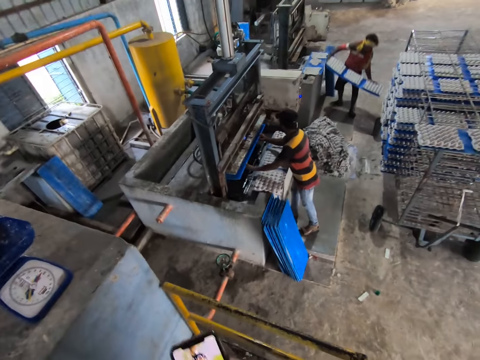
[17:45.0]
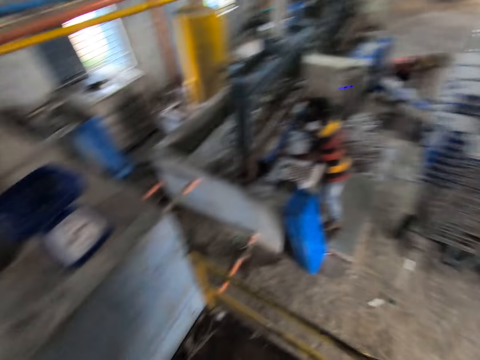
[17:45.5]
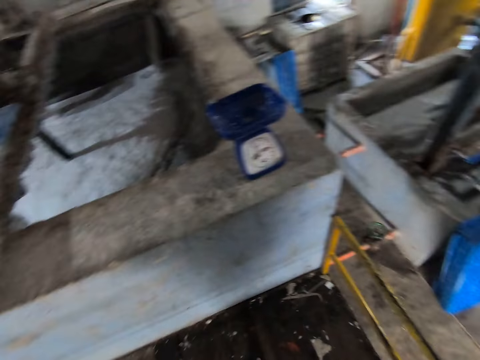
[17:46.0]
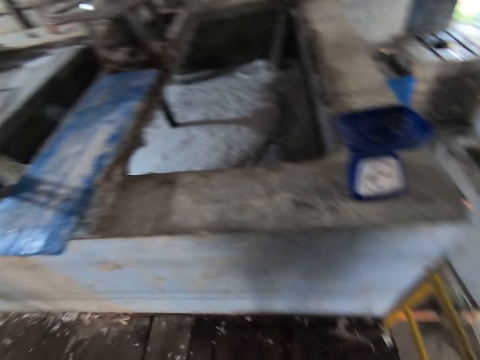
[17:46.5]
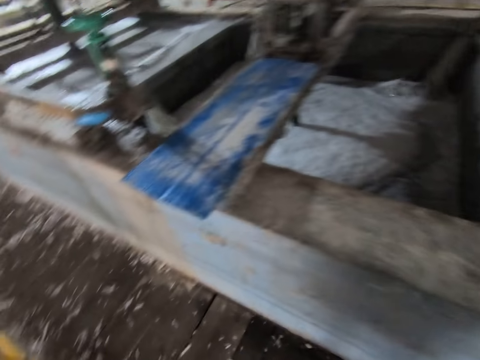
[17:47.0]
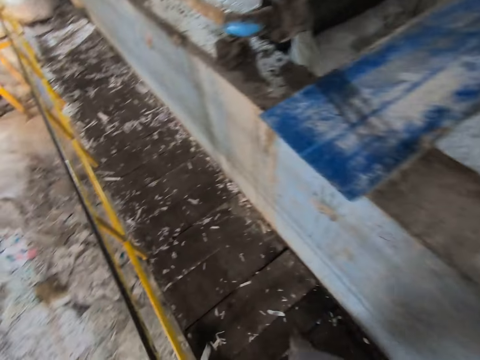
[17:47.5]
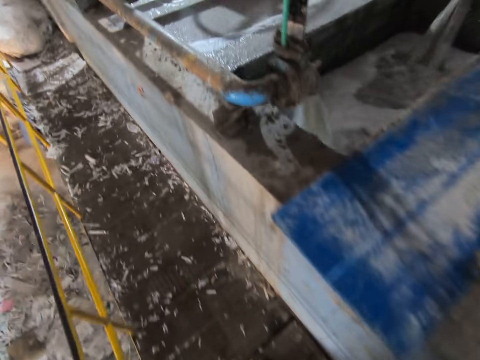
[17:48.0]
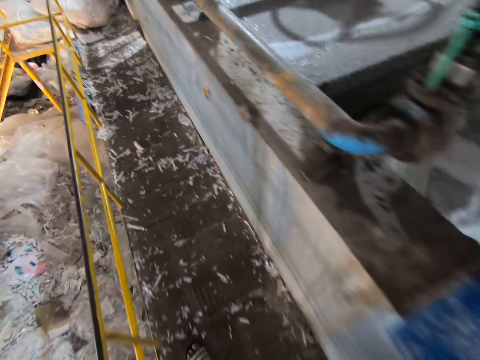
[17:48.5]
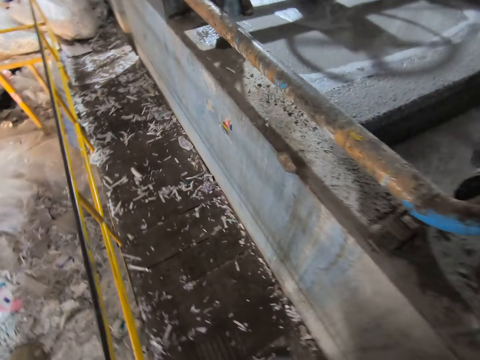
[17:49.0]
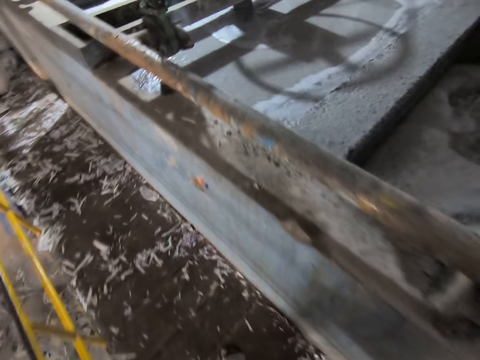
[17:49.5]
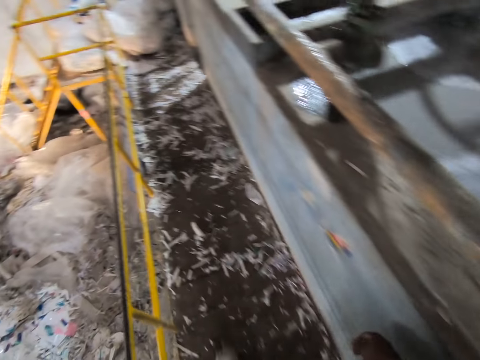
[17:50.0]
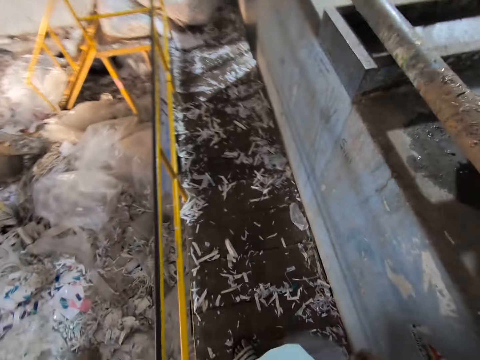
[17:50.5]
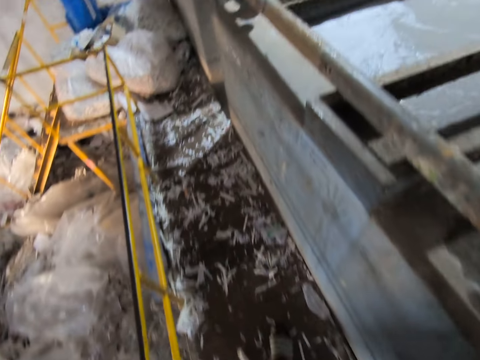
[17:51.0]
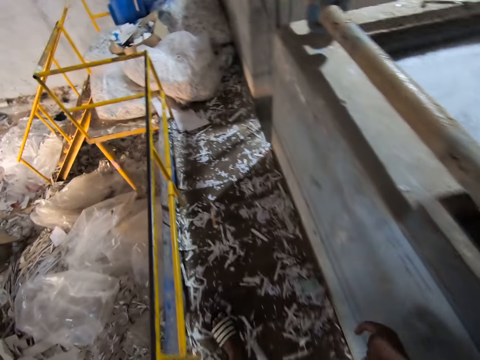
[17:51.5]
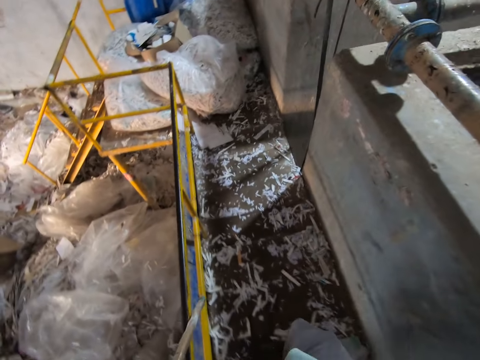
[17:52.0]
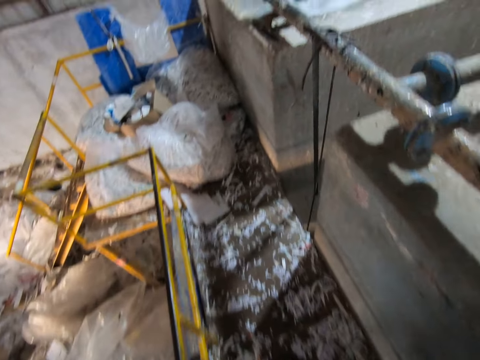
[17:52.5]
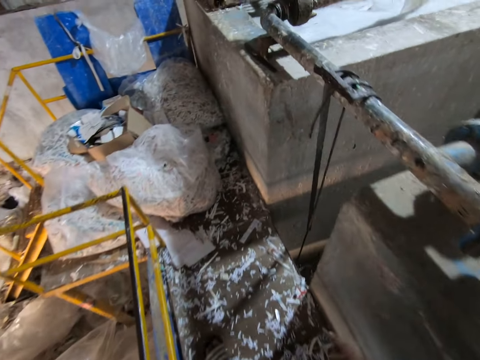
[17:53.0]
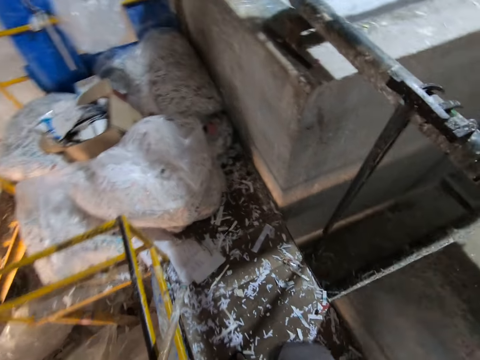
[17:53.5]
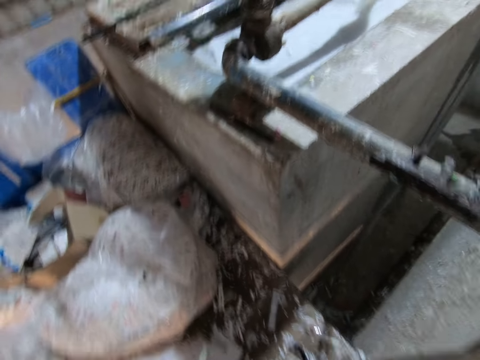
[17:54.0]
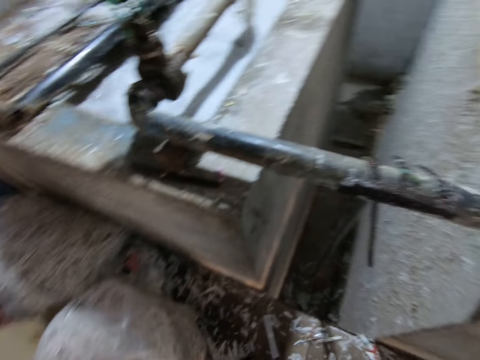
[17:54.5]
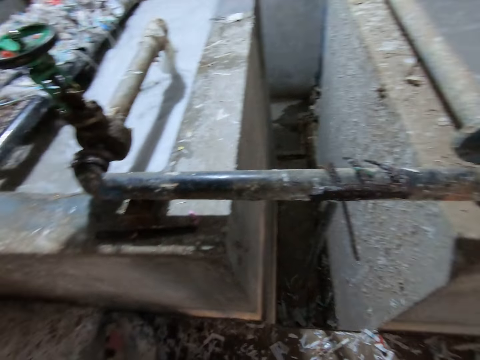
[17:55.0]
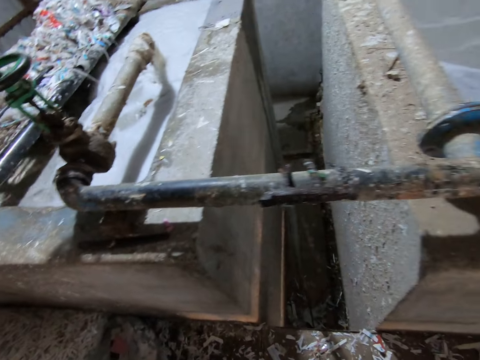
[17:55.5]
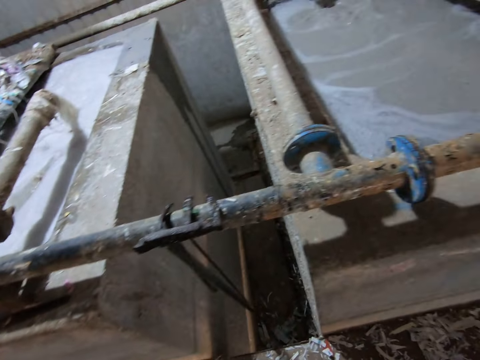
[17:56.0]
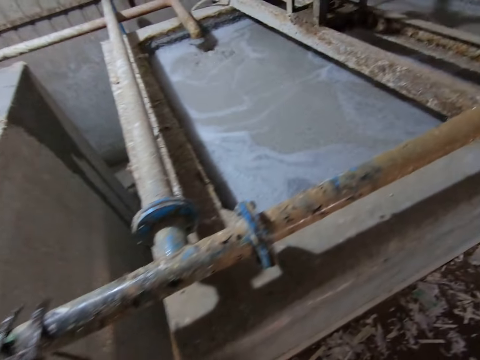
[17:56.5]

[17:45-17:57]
A man picks egg crates from the egg crate mold machine with the plastic tray in his hands. Another man places a plastic tray of egg crates on the rack with his hands. The camera wearer walks on the egg crates making machine platform.

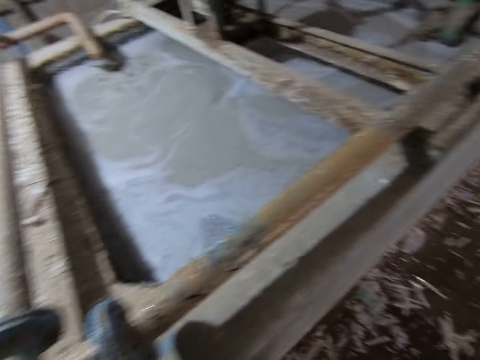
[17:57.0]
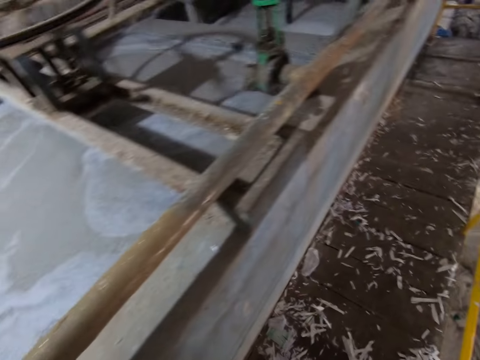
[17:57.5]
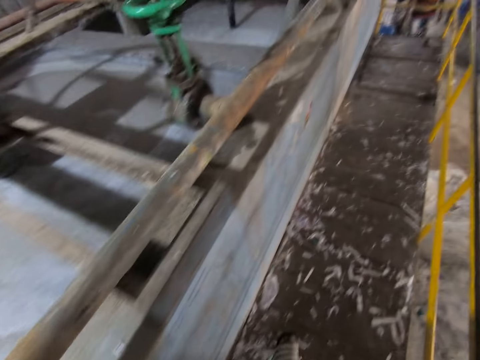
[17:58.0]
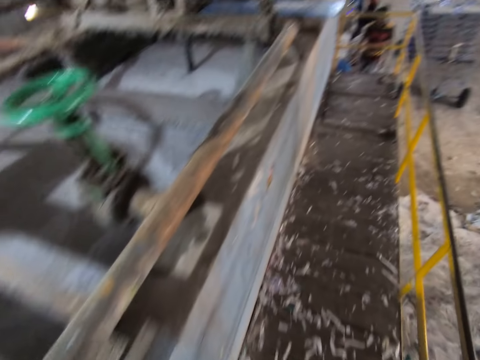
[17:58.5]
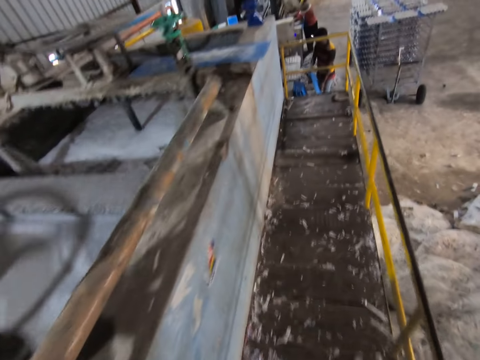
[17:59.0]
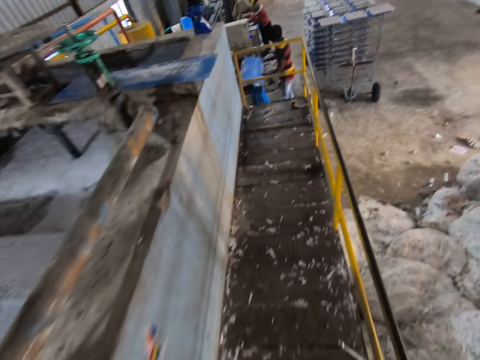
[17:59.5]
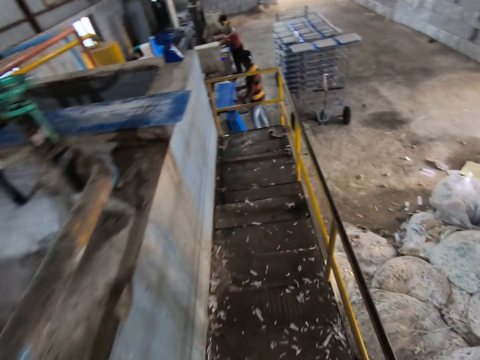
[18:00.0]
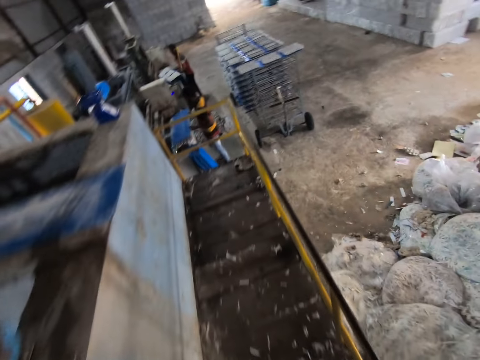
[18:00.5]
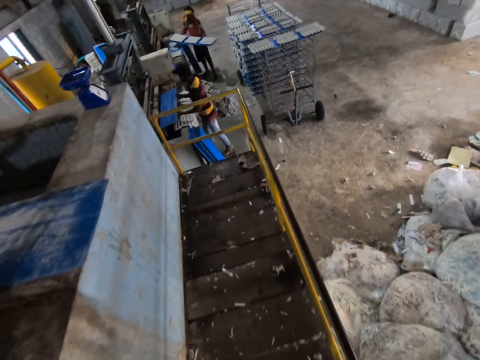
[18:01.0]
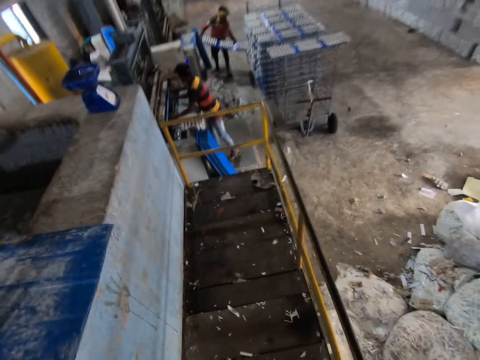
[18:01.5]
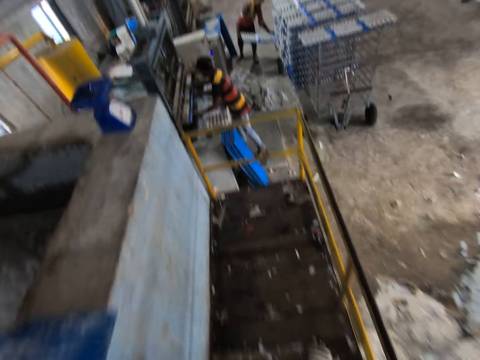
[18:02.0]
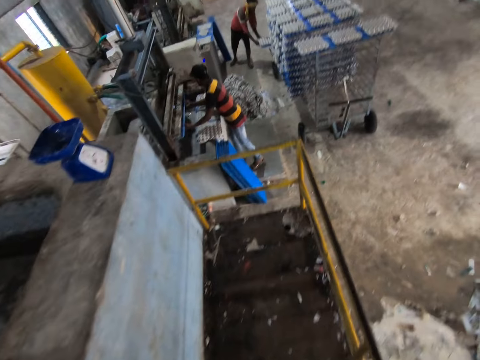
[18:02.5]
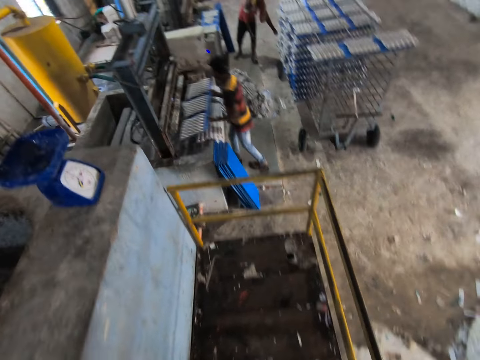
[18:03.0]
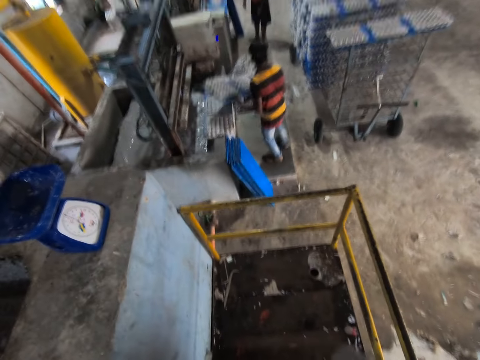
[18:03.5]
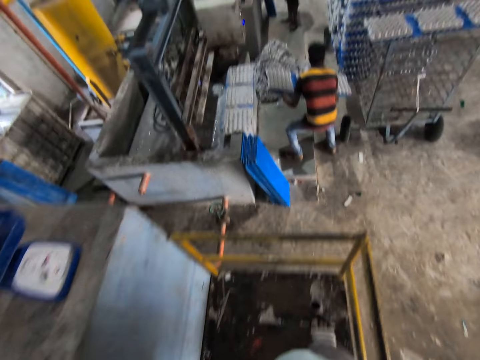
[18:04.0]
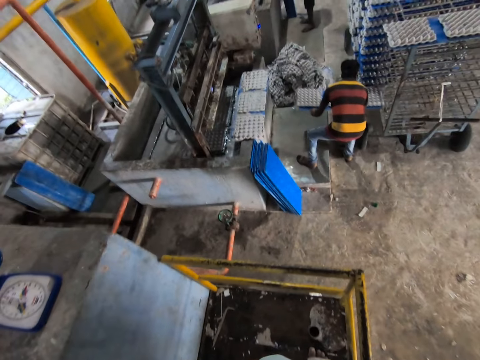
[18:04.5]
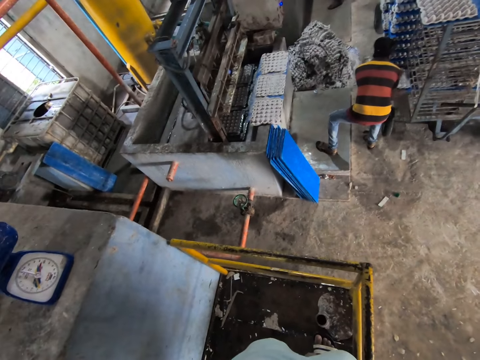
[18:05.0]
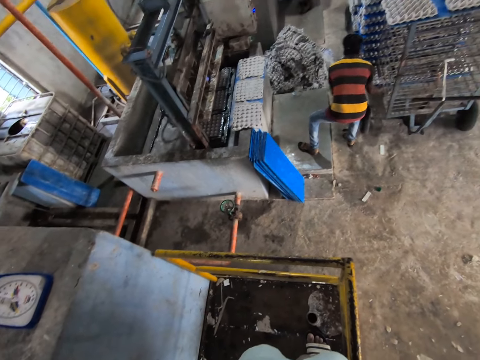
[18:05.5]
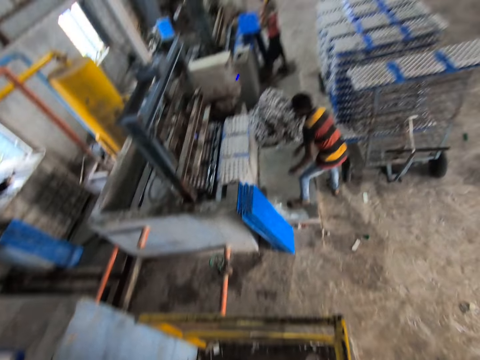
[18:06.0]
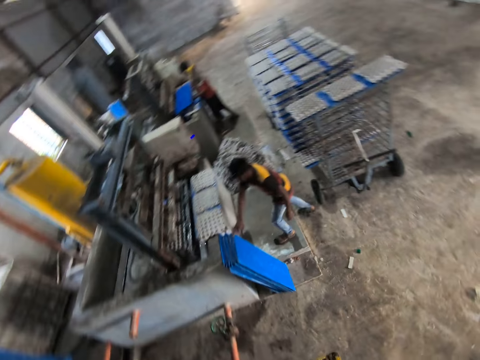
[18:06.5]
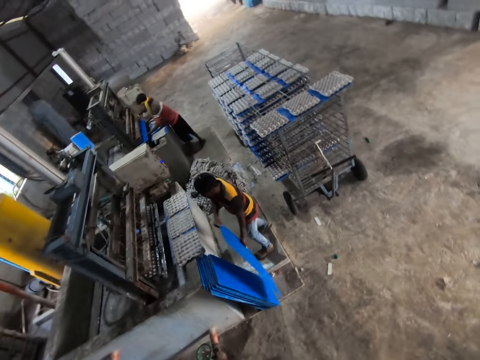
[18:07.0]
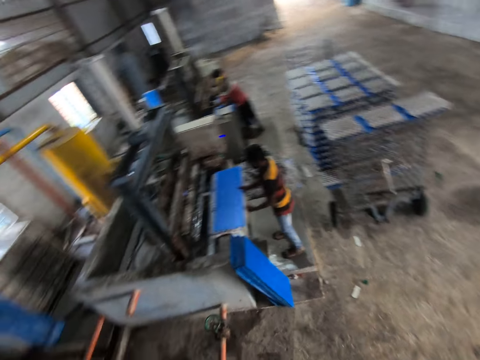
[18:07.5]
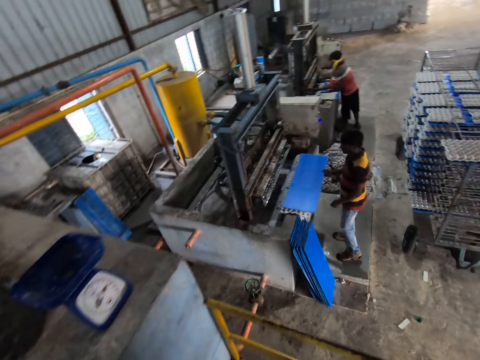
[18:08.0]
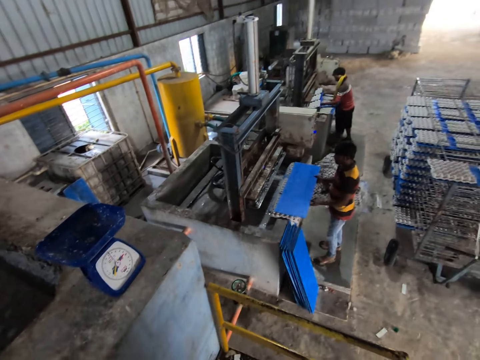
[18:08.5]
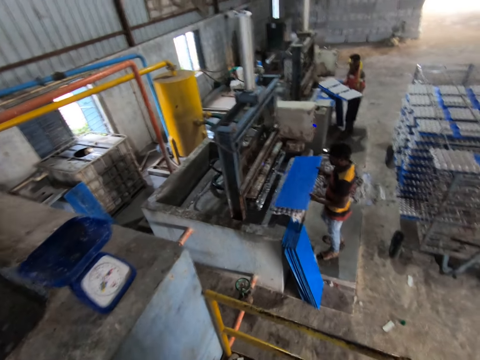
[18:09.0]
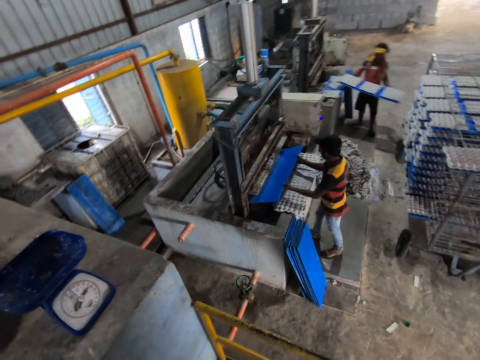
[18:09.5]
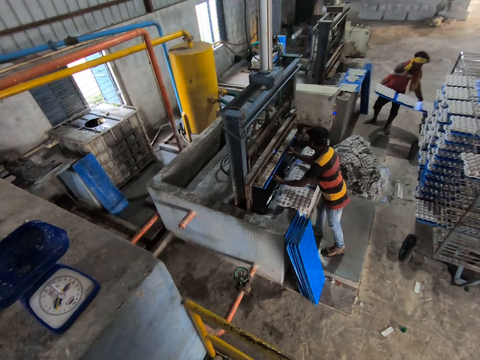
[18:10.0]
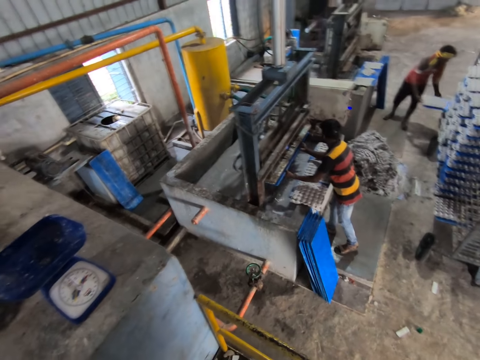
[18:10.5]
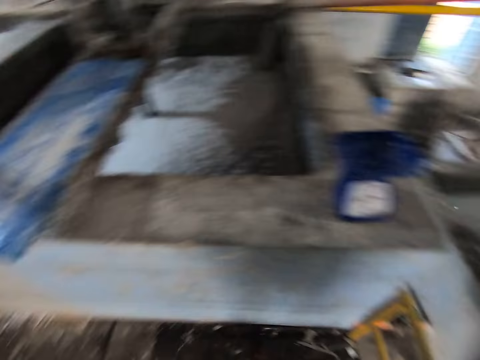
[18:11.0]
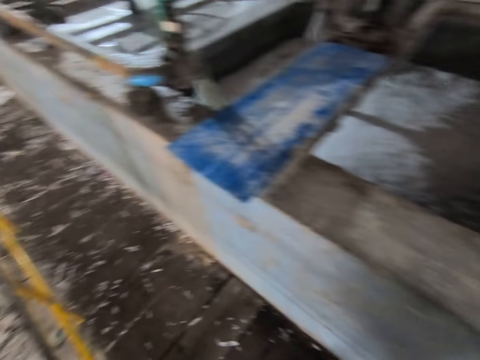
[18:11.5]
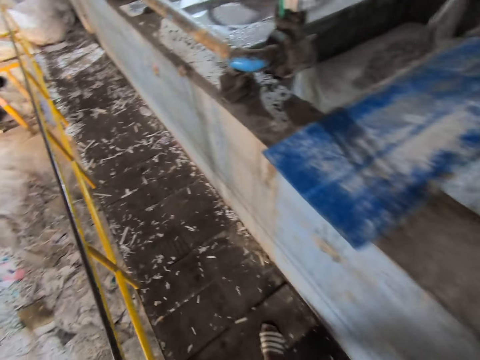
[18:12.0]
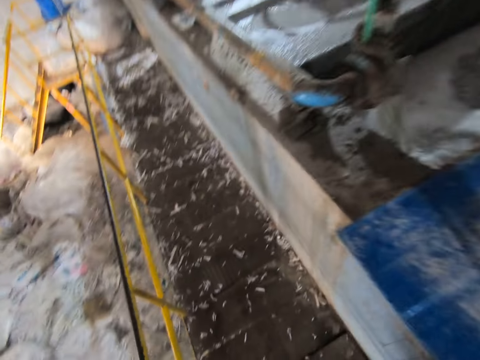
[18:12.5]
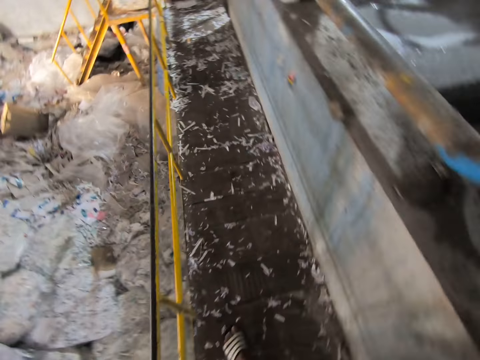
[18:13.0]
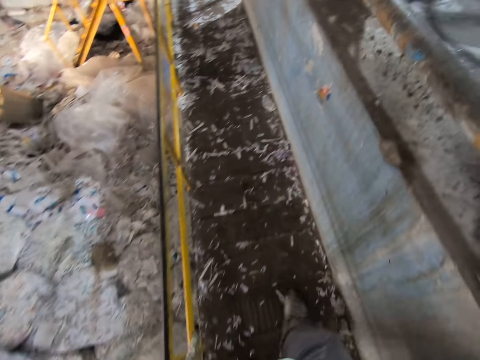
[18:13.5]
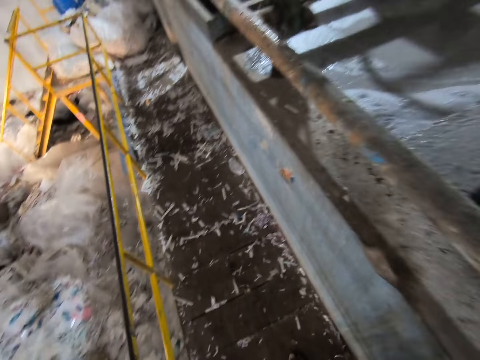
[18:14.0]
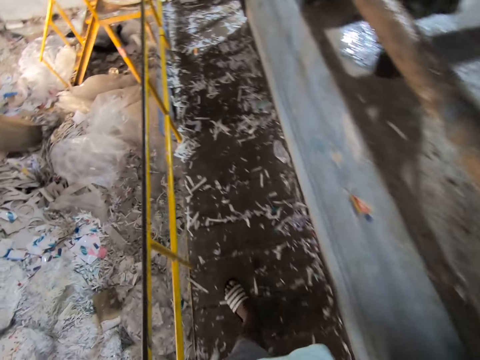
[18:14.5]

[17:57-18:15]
A man picks a plastic tray from the floor with his right hand. The man places the plastic tray on the egg crate mold machine platform with his hands. Another man picks egg crates from the egg crate mold machine with a plastic tray in his hands. The first man picks the plastic tray from the egg crate mold machine platform with his hands, picks egg crates from the egg crate mold machine with the plastic tray in his hands. The other man places the plastic tray of egg crates on the rack with his hands. The first man places the plastic tray of egg crates on the rack with his hands, picks a plastic tray from the floor with his right hand. The other man picks egg crates from the egg crate mold machine with a plastic tray in his hands. The first man places the plastic tray on the egg crate mold machine platform with his hands. The camera wearer looks around. The first man picks the plastic tray from the egg crate mold machine platform with his hands. The other man places the plastic tray of egg crates on the rack with his hands. The first man picks egg crates from the egg crate mold machine with the plastic tray in his hands. The camera wearer walks on the egg crates making machine platform. They walk around the shredding machine.
